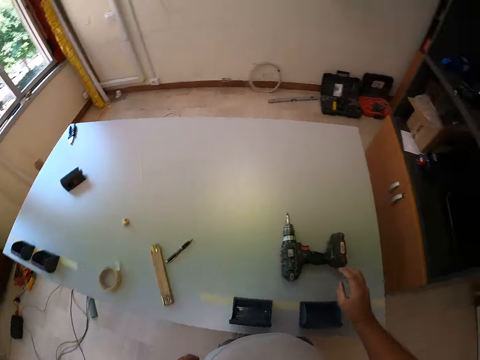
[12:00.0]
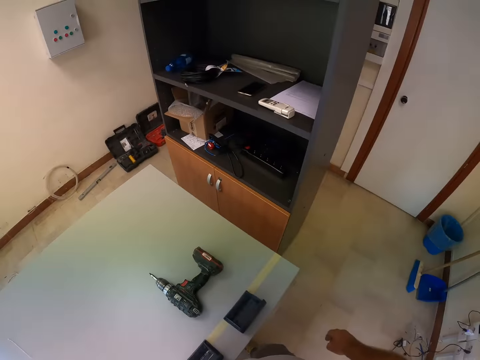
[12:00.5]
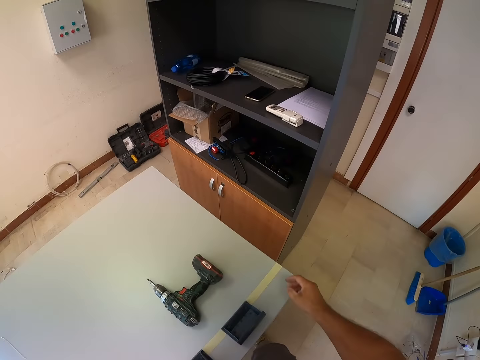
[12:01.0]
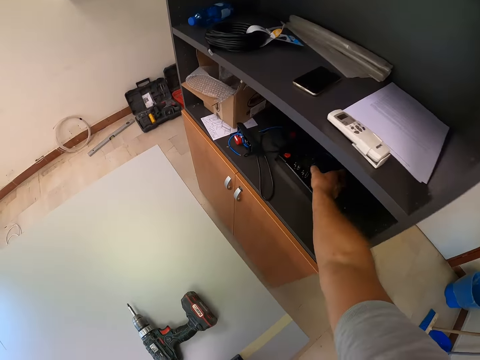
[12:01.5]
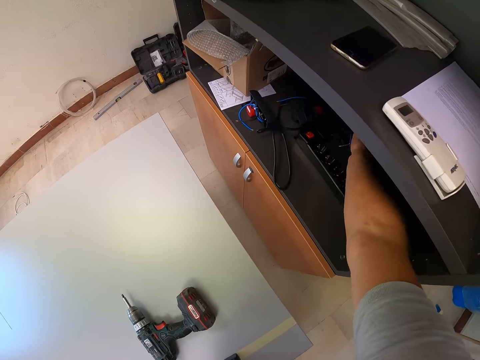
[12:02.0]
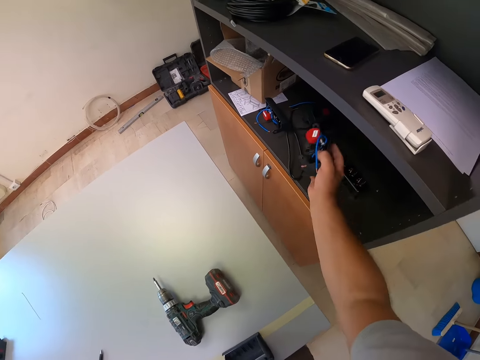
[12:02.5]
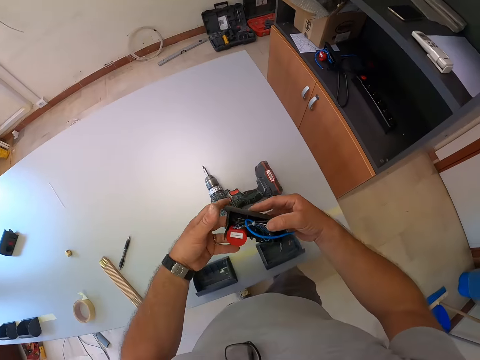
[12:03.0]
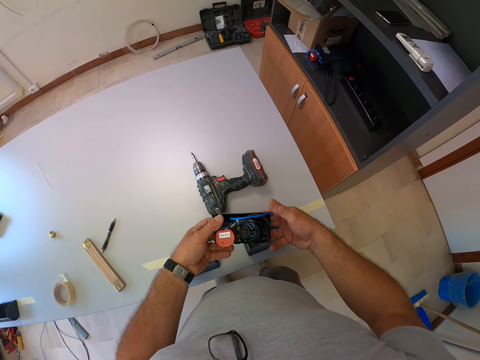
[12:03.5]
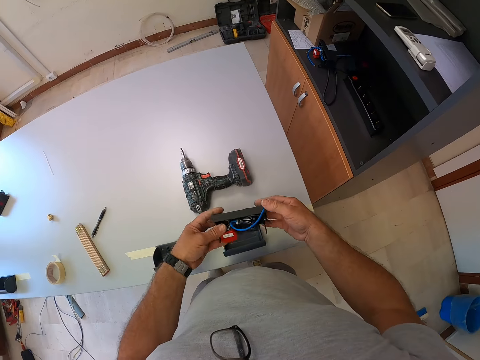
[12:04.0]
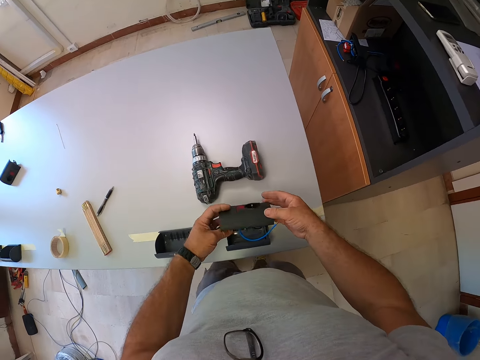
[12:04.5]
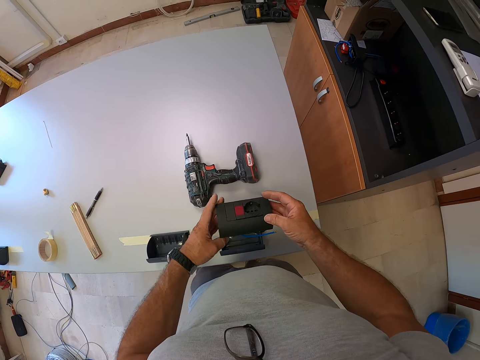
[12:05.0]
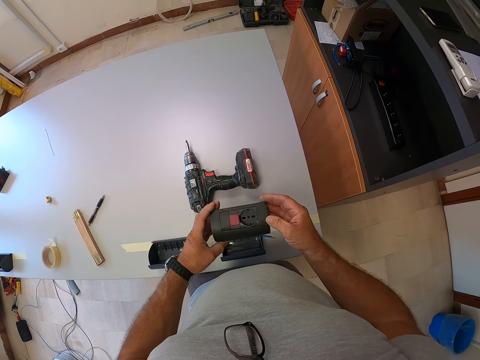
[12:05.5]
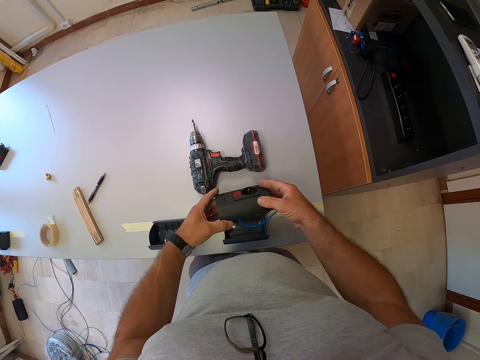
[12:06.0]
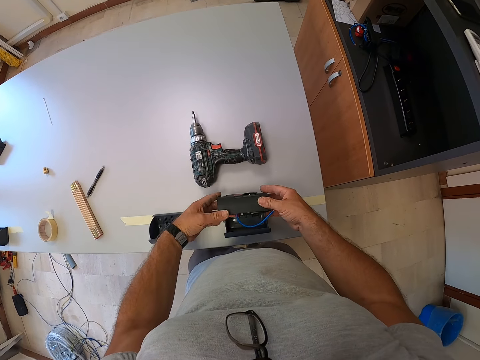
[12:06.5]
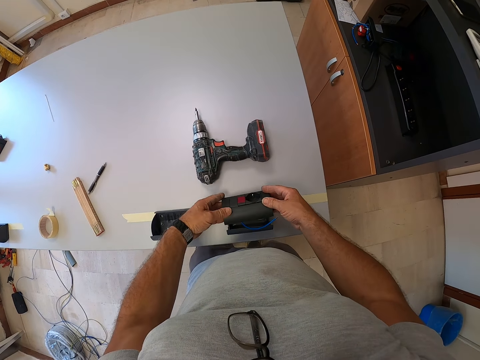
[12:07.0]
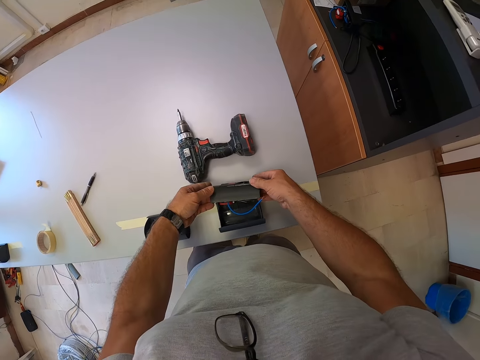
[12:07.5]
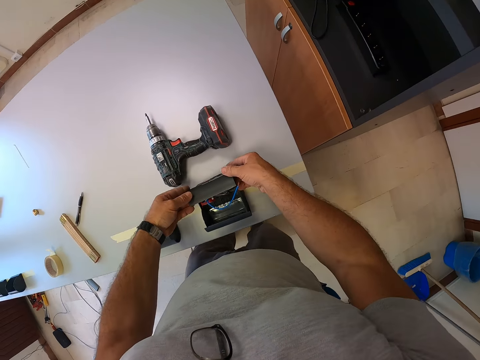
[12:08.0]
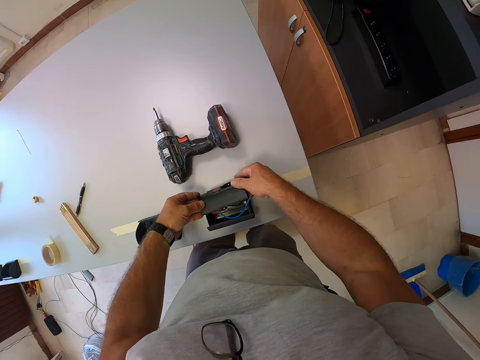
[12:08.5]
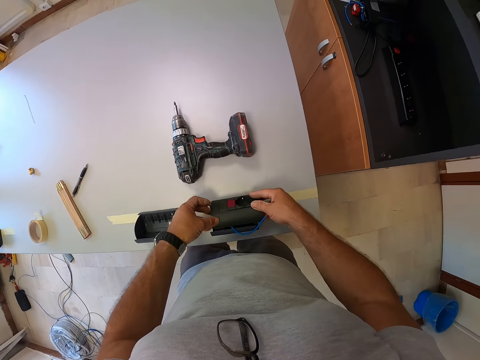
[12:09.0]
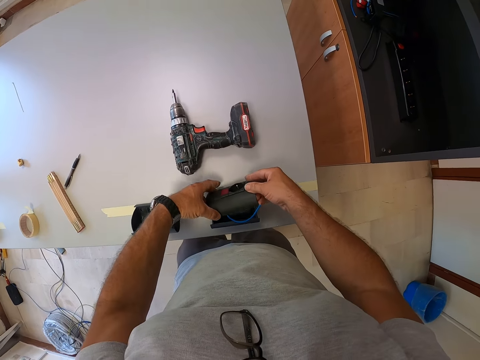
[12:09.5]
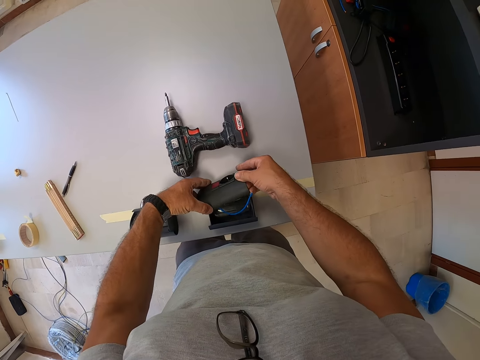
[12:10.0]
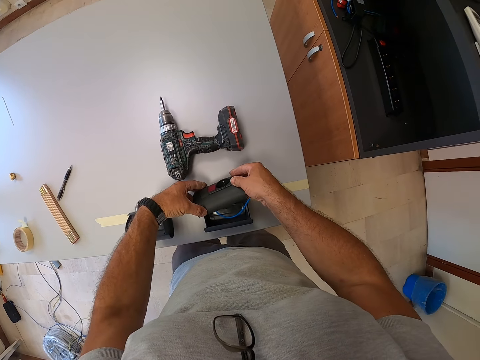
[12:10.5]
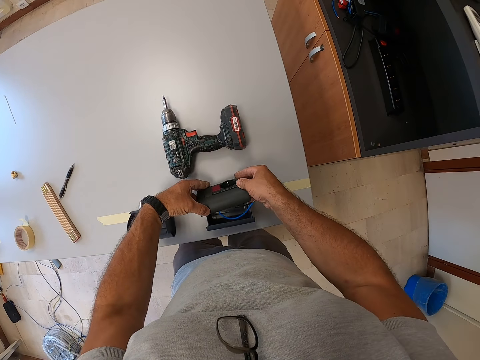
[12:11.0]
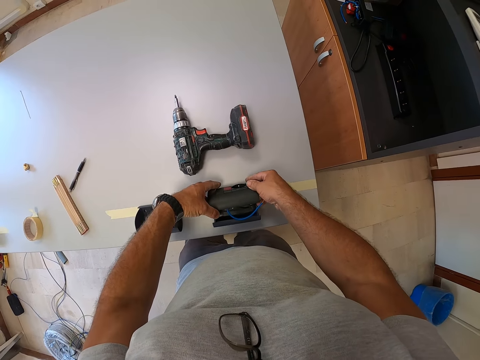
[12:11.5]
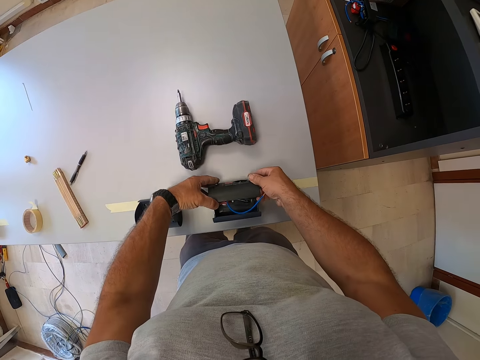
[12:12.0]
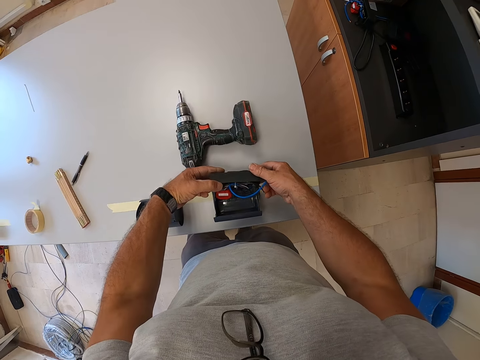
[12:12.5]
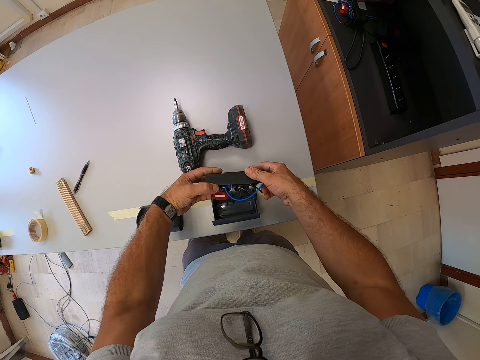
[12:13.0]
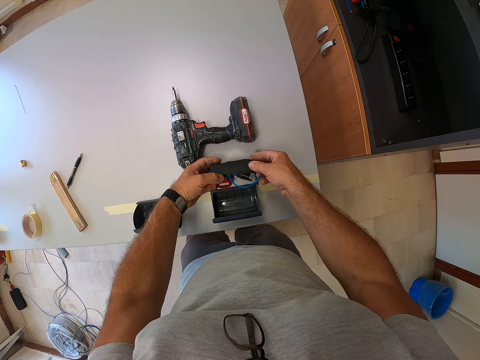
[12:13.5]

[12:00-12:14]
The camera wearer picks up the other part of the plastic box from the shelf with his right hand. He holds the plastic box with his hands. He places the top half of the plastic box on the fastened plastic box with his hands. He places the top half of the plastic box beside the fastened plastic box with his hands.

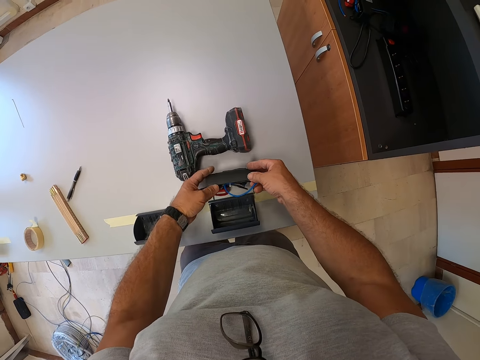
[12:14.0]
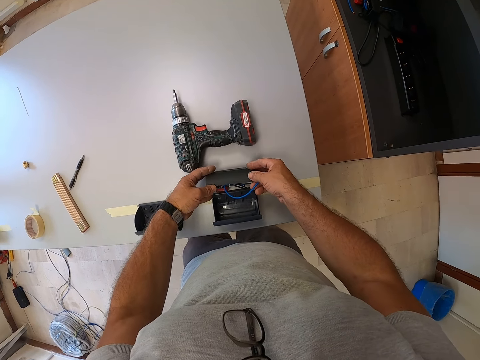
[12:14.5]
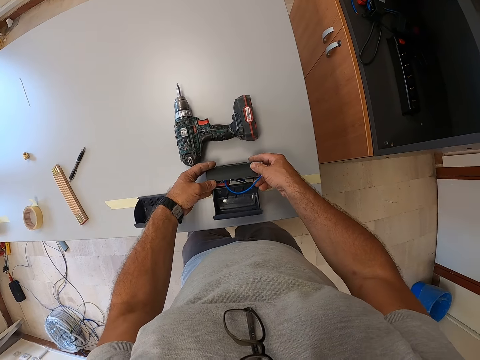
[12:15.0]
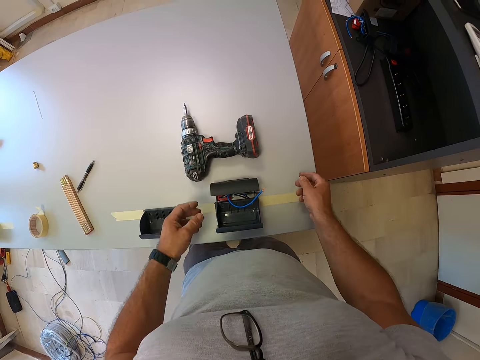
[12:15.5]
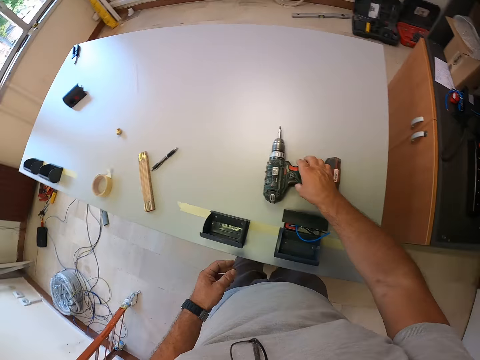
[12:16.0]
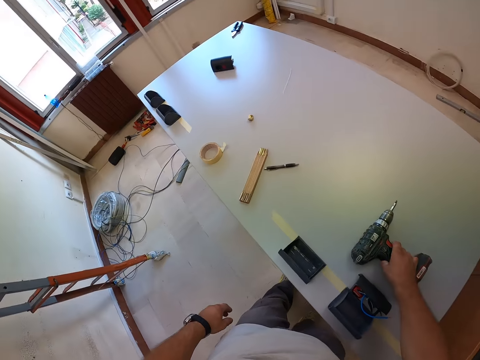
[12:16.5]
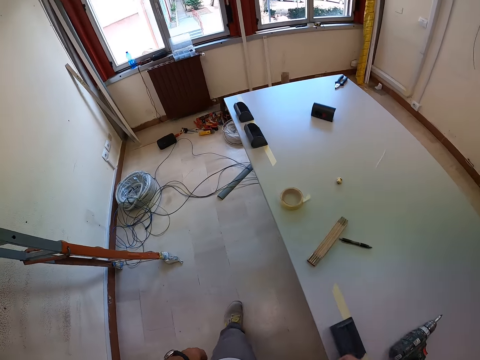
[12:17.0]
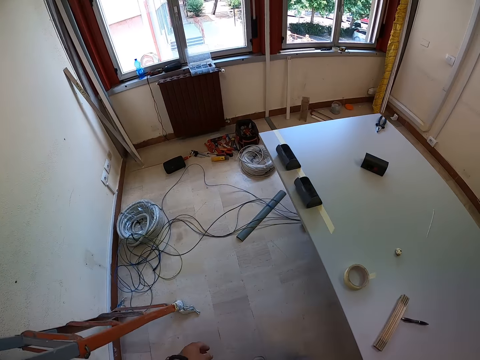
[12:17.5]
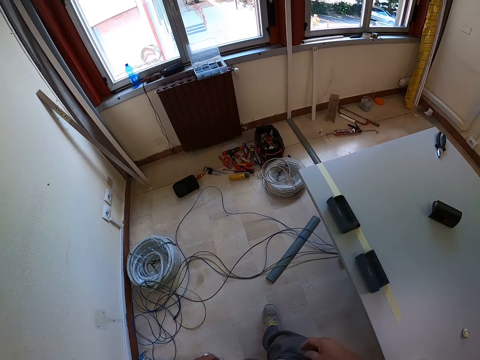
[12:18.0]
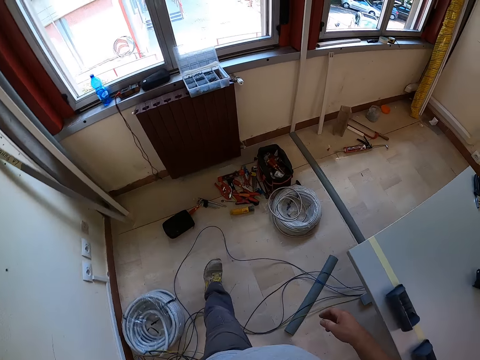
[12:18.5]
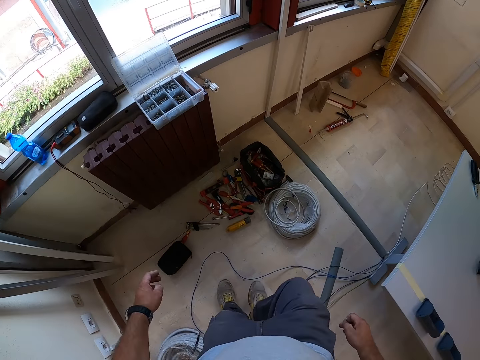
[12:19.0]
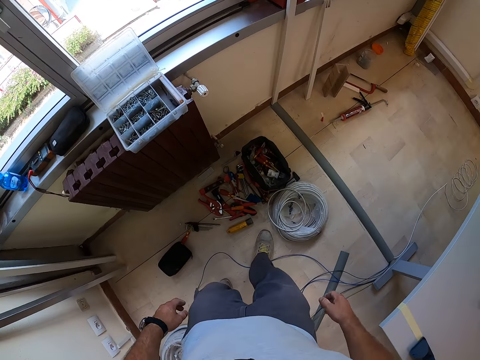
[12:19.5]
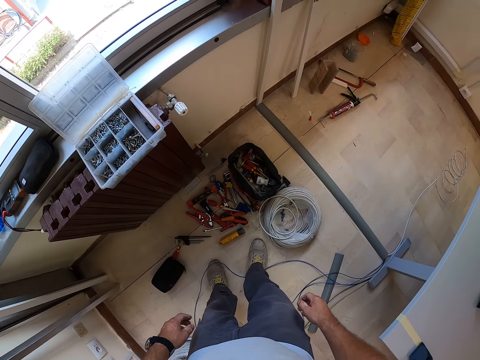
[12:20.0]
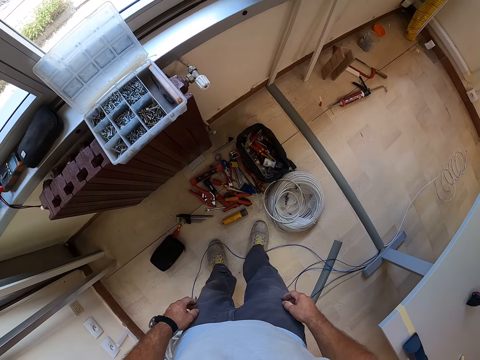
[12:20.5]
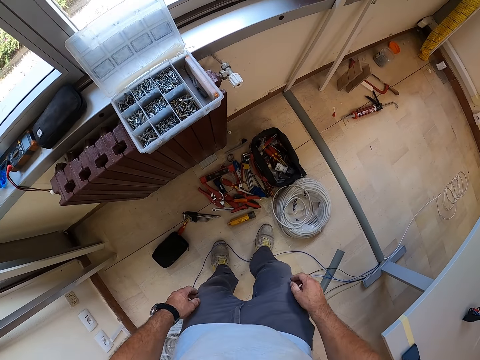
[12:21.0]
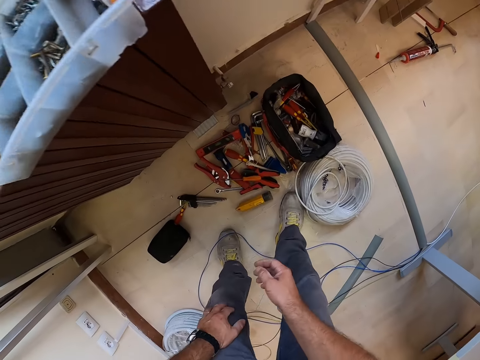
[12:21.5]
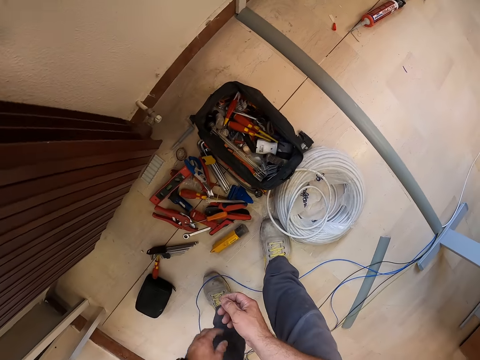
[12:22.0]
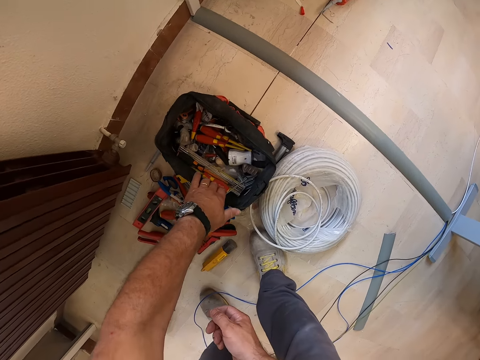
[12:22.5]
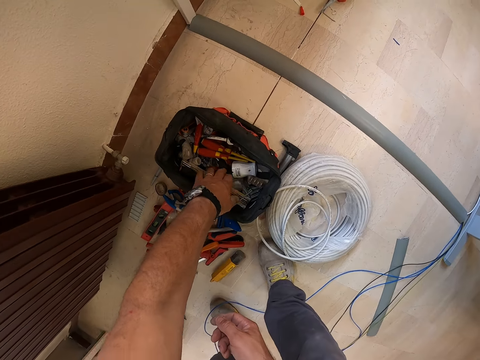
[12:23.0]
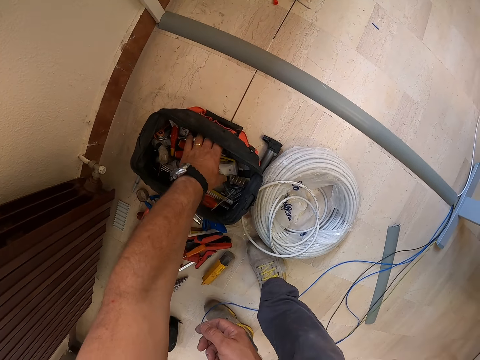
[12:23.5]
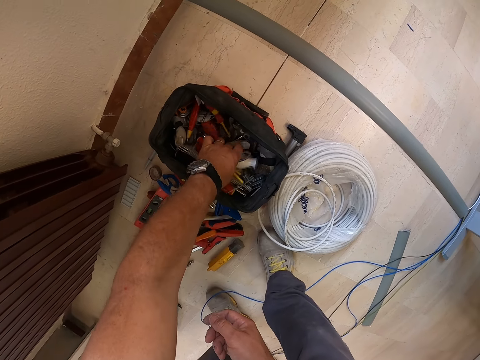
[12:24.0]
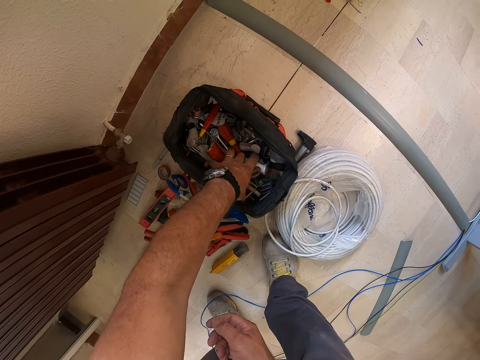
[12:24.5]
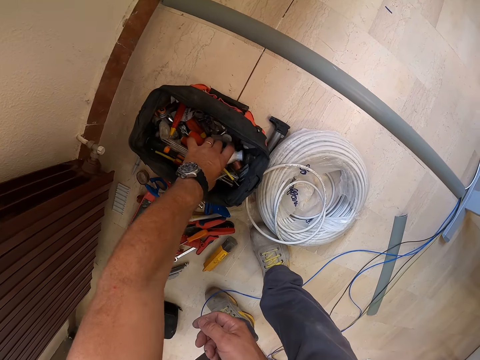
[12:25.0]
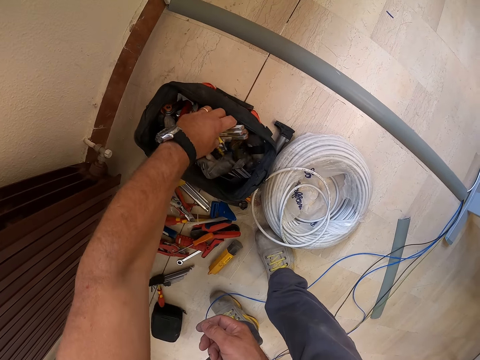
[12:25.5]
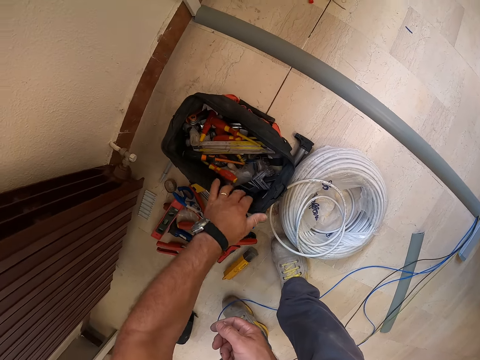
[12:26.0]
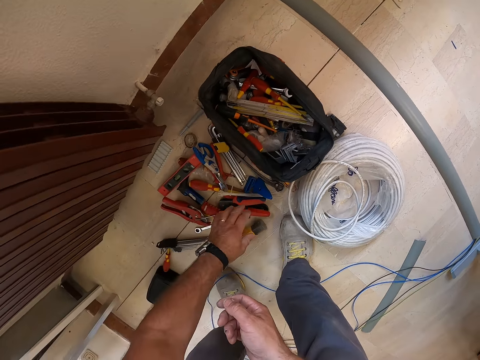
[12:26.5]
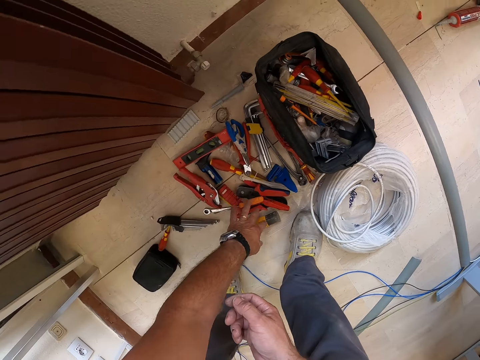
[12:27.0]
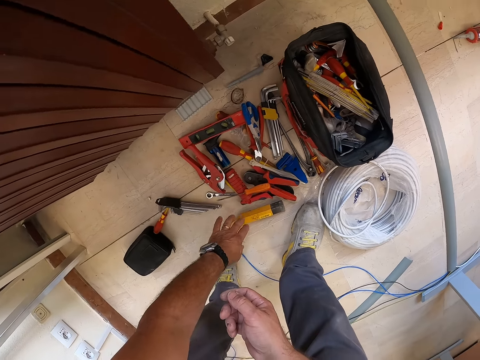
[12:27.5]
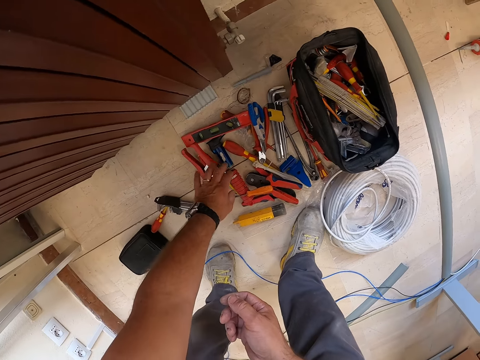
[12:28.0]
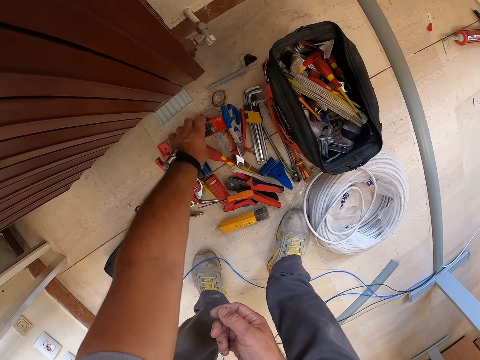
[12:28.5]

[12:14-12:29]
The camera wearer touches the cordless driver with his right hand. He moves towards the tool box. He walks toward the window. He bends towards the tool bag. He checks the tool bag with his left hand. He checks the tools on the floor with his left hand. He touches the tools on the ground.
